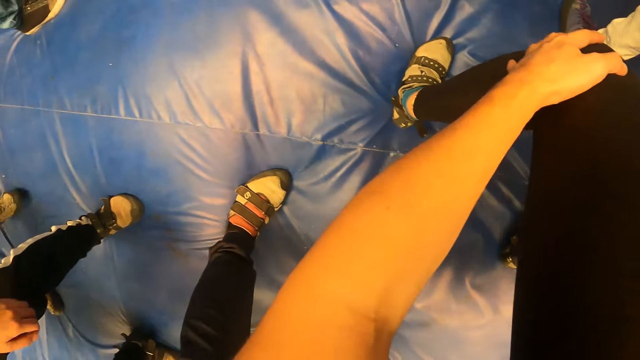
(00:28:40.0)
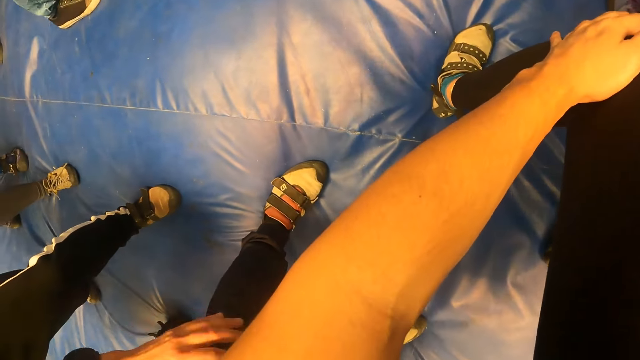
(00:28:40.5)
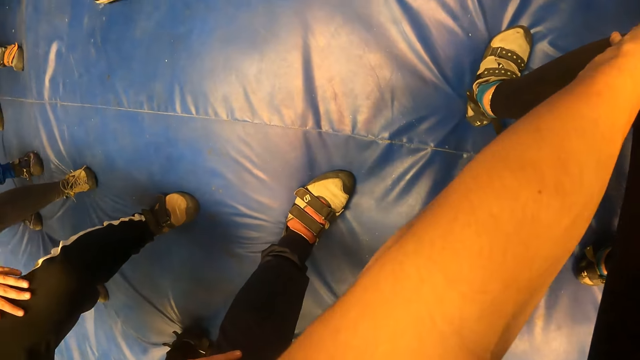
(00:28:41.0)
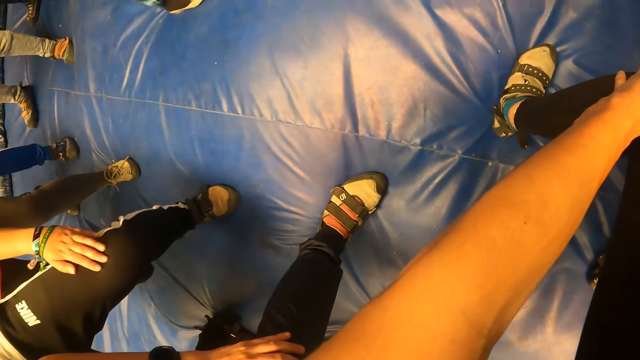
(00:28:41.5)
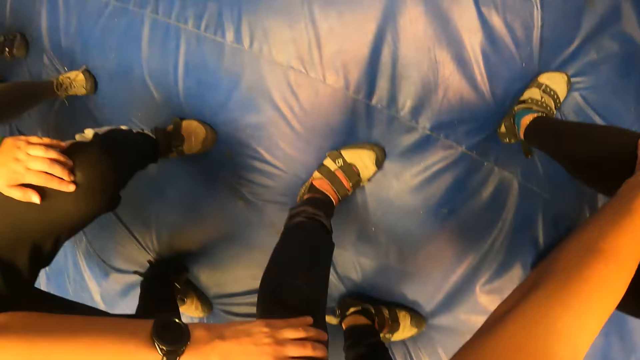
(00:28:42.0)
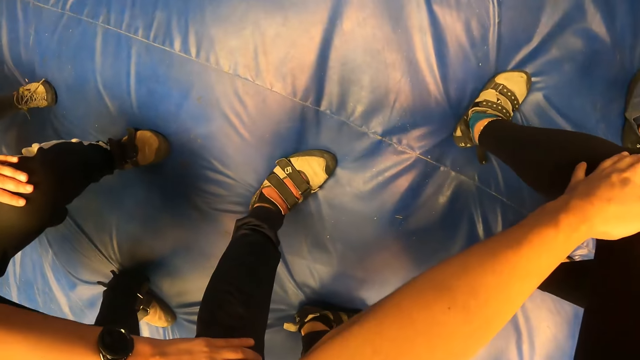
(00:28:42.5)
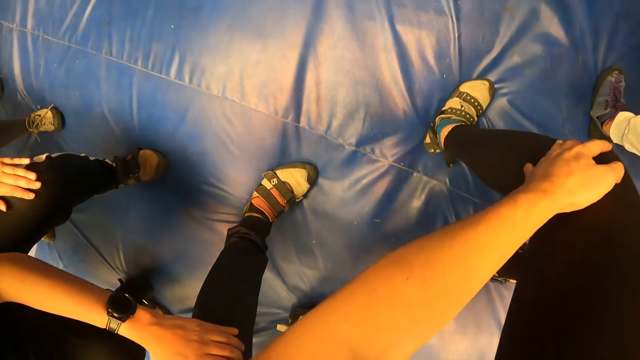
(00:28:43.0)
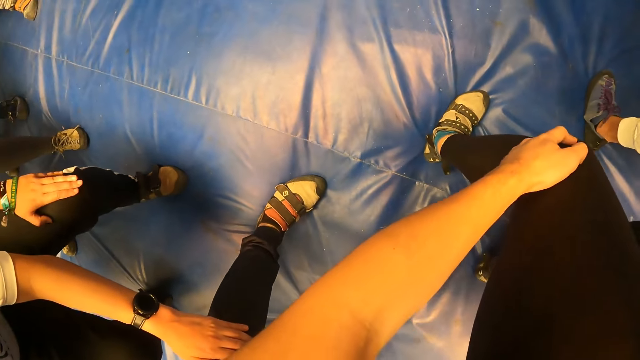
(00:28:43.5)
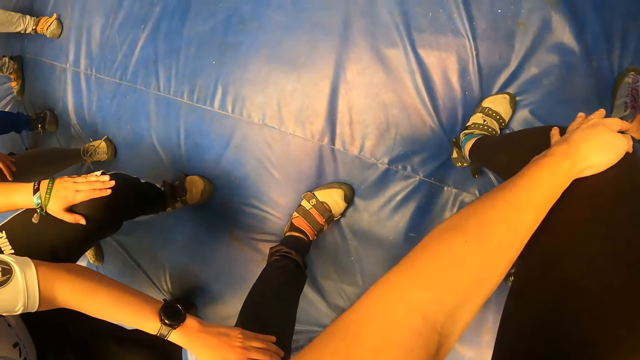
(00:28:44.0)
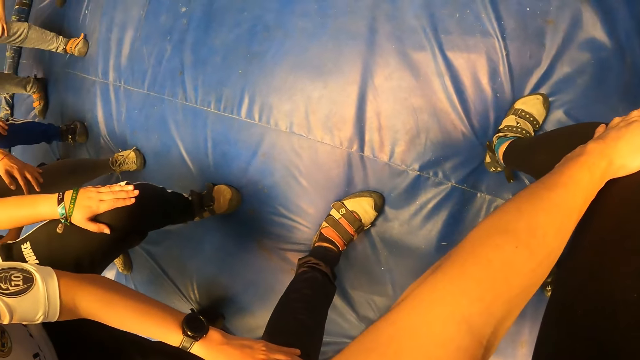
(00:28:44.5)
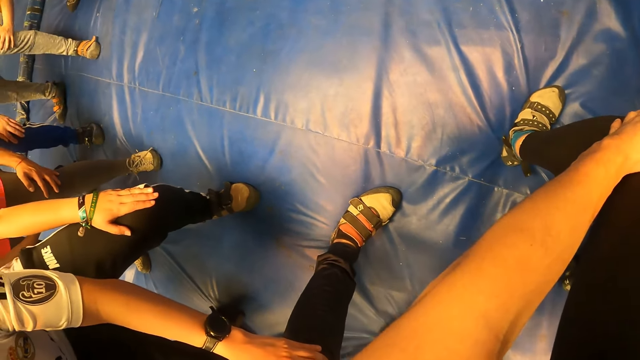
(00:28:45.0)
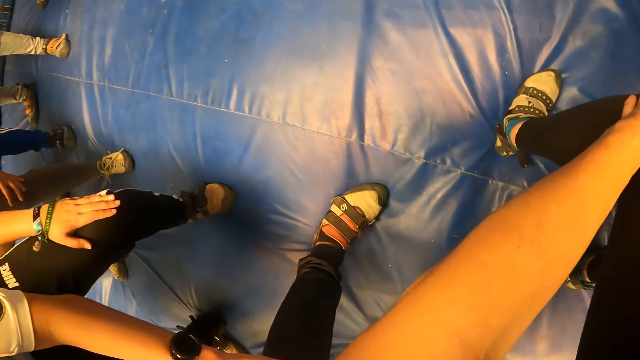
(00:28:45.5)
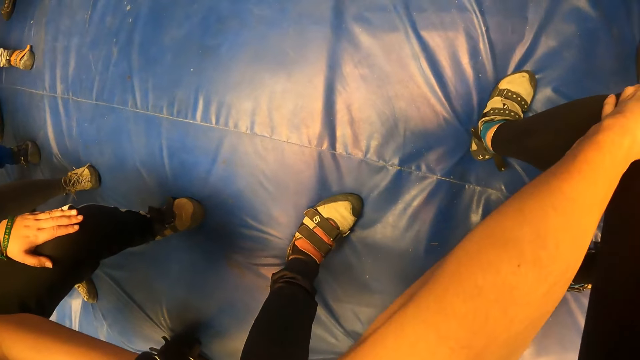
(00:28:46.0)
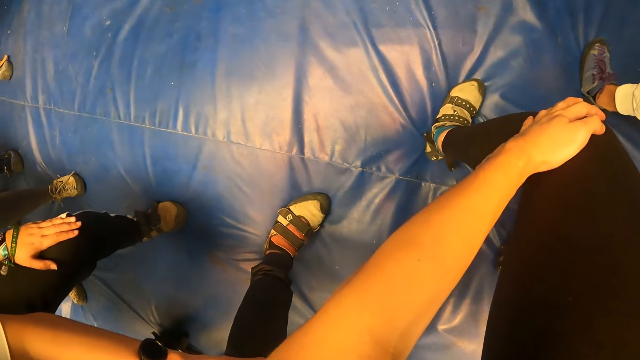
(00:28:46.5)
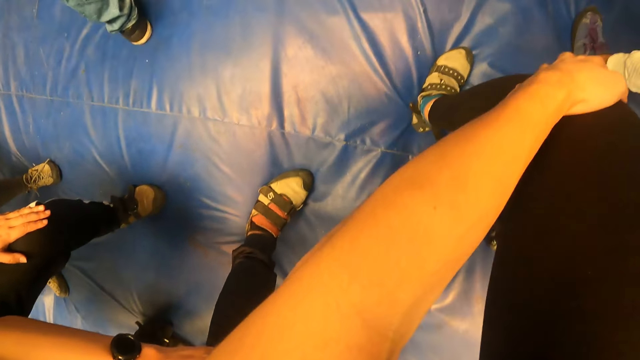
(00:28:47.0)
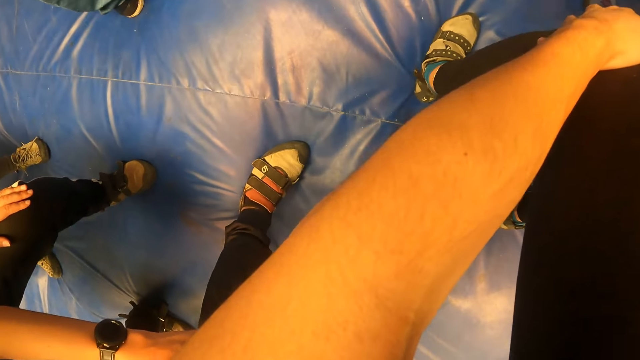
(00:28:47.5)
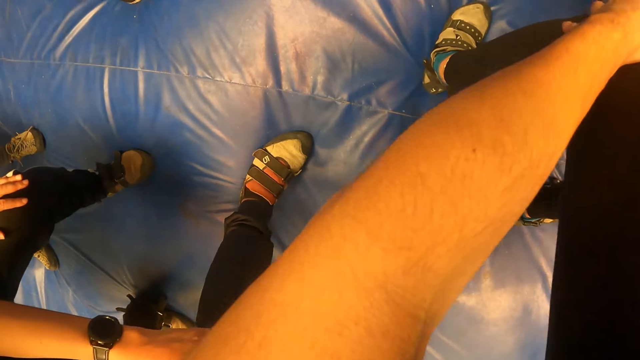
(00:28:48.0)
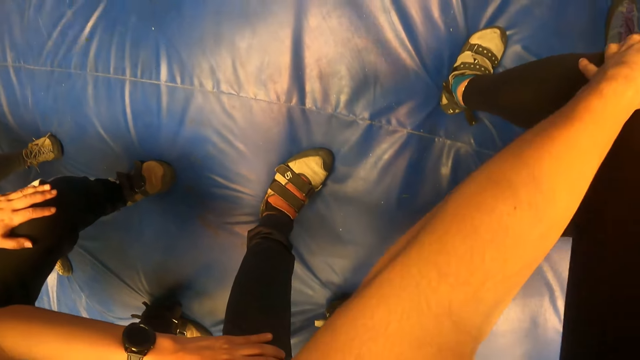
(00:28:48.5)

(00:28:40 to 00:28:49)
The camera wearer holds a woman's left leg with her left hand. A man holds the camera wearer's left leg with his left hand.

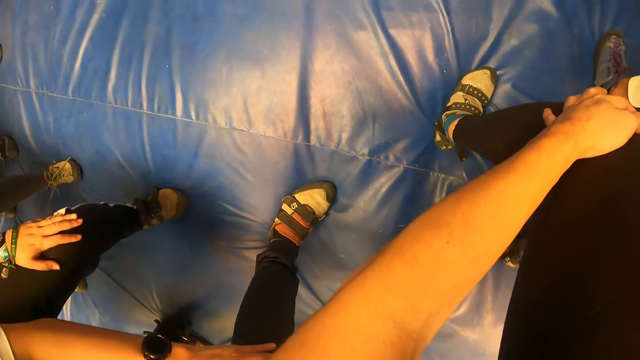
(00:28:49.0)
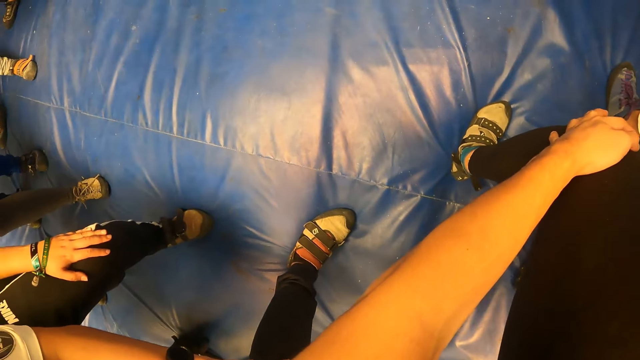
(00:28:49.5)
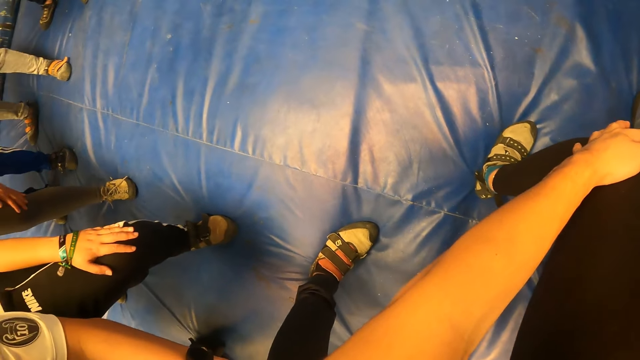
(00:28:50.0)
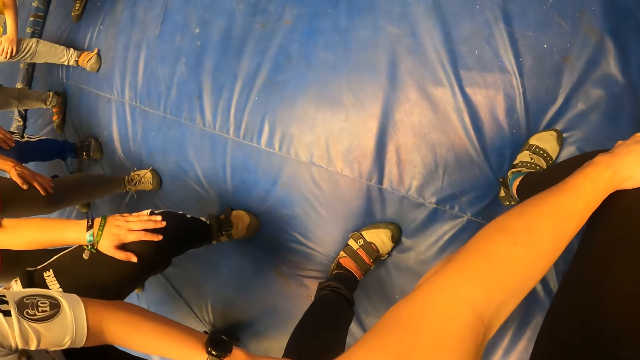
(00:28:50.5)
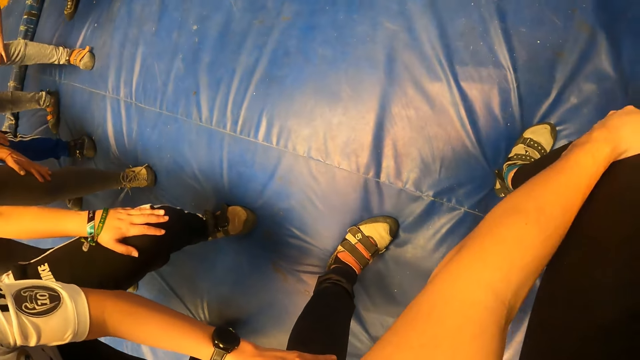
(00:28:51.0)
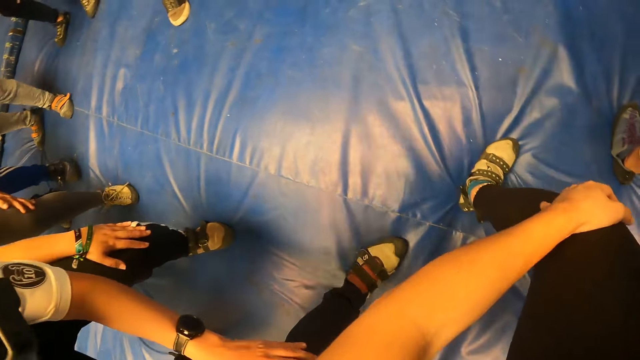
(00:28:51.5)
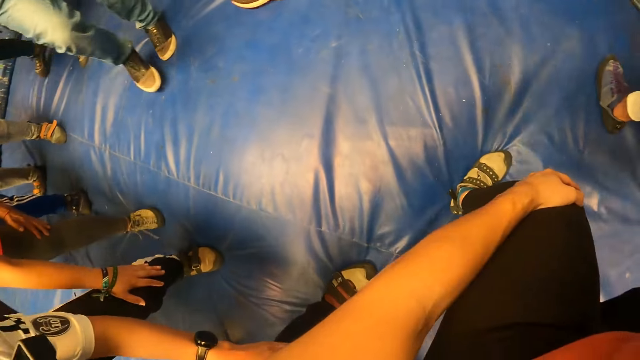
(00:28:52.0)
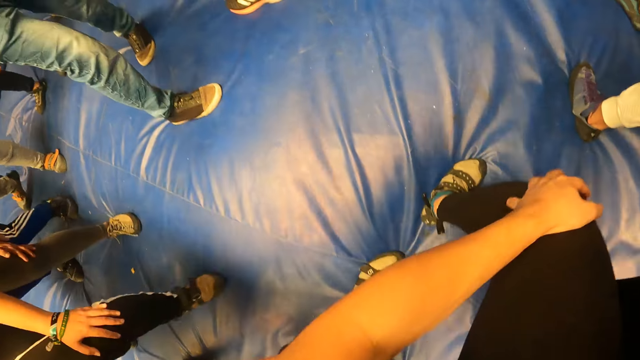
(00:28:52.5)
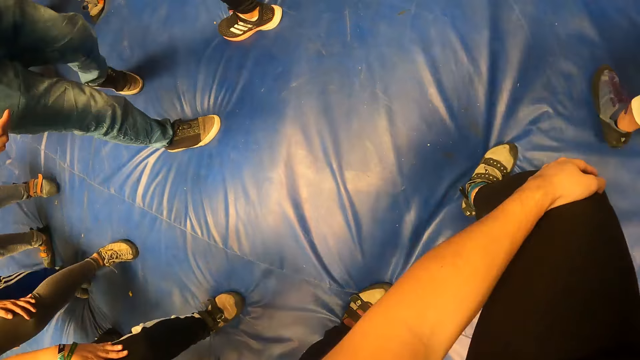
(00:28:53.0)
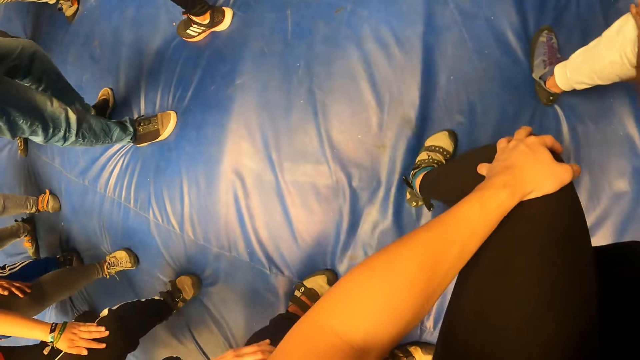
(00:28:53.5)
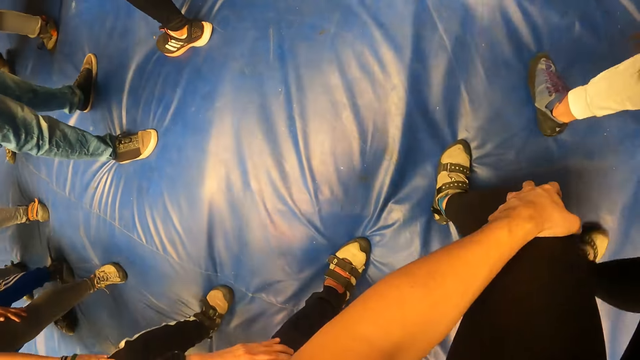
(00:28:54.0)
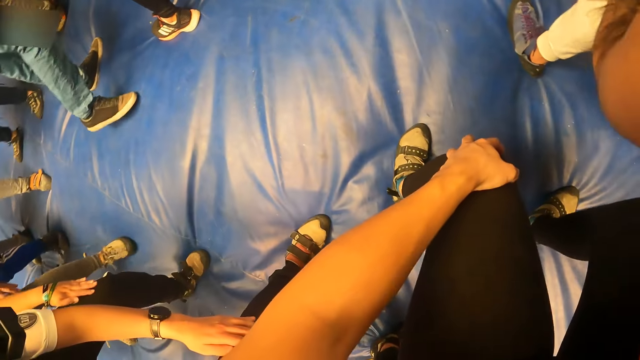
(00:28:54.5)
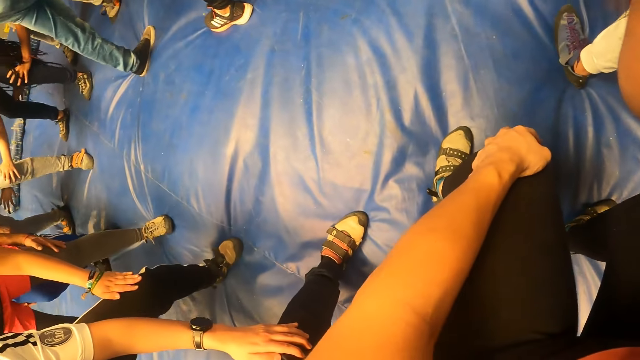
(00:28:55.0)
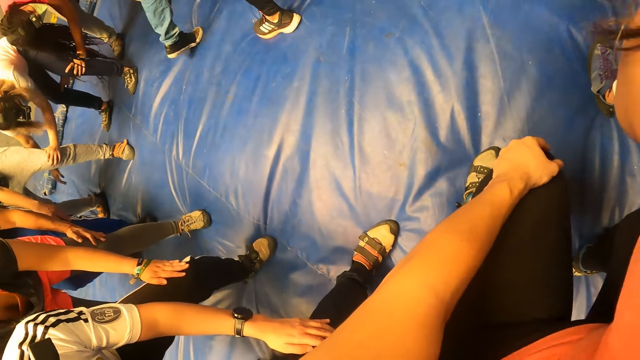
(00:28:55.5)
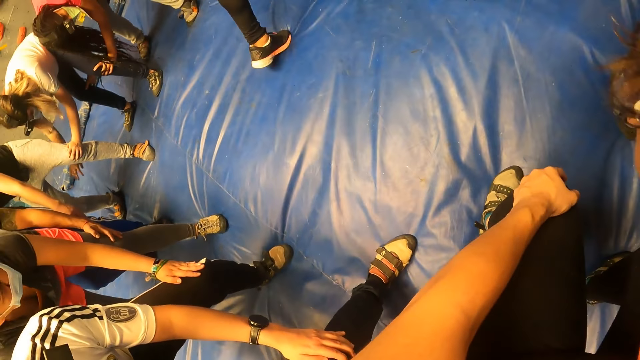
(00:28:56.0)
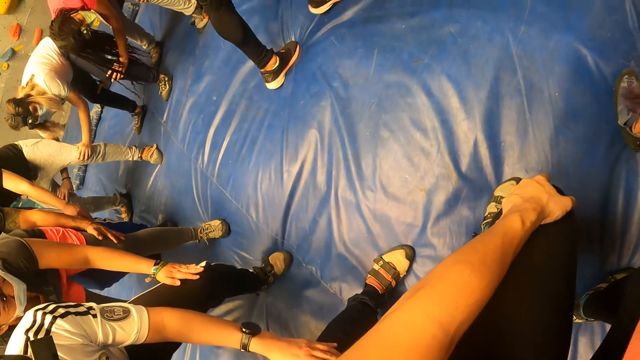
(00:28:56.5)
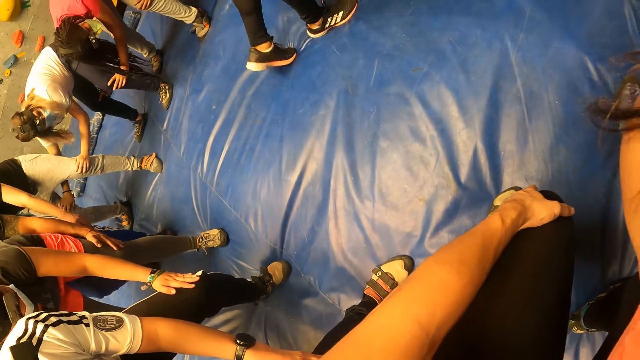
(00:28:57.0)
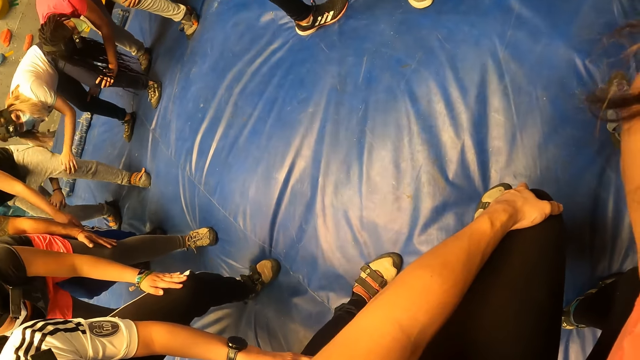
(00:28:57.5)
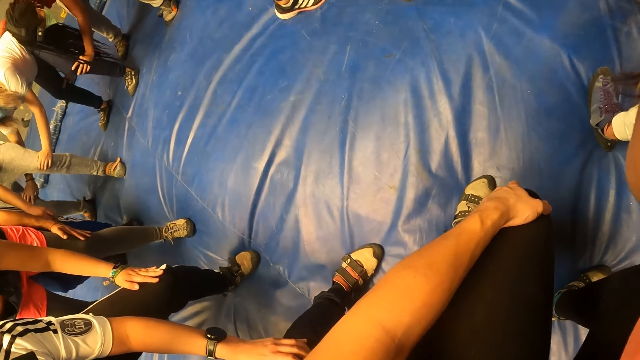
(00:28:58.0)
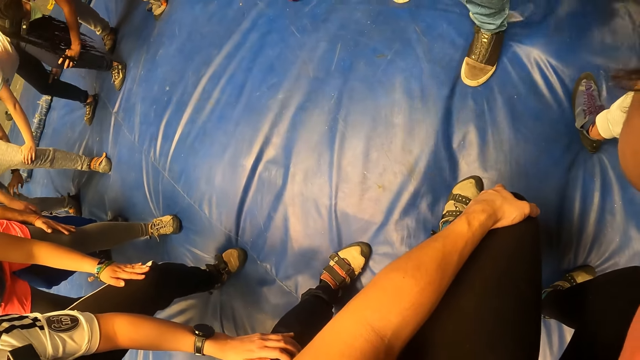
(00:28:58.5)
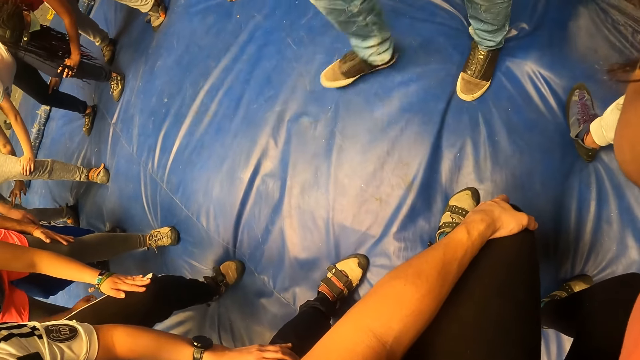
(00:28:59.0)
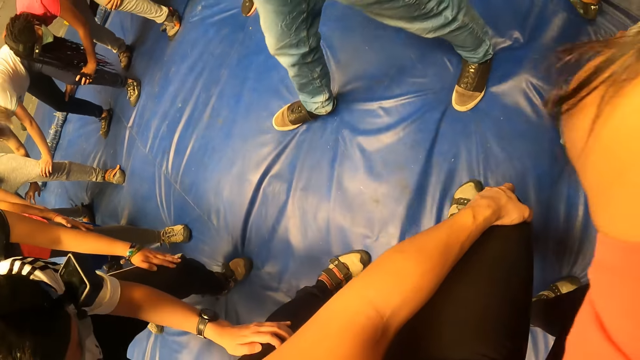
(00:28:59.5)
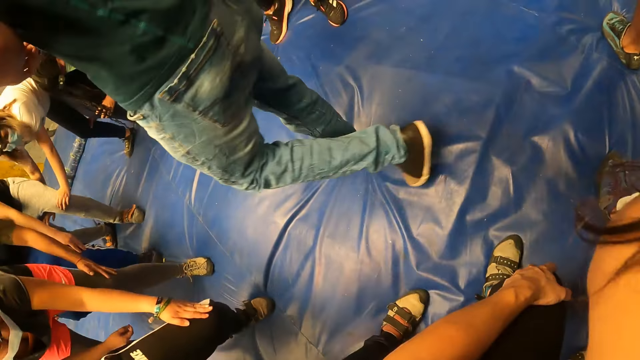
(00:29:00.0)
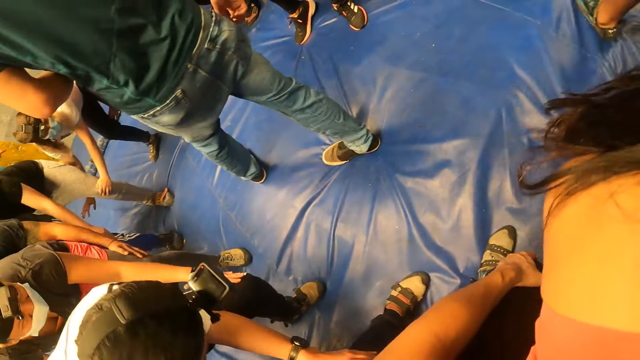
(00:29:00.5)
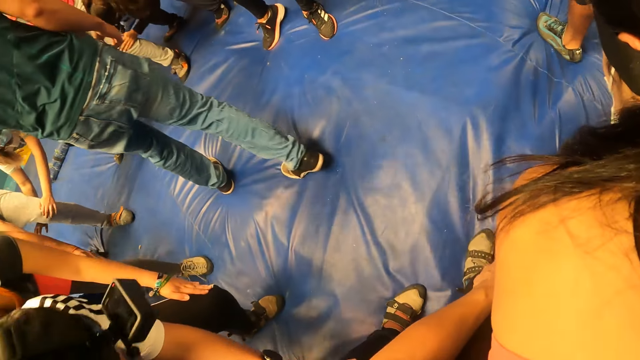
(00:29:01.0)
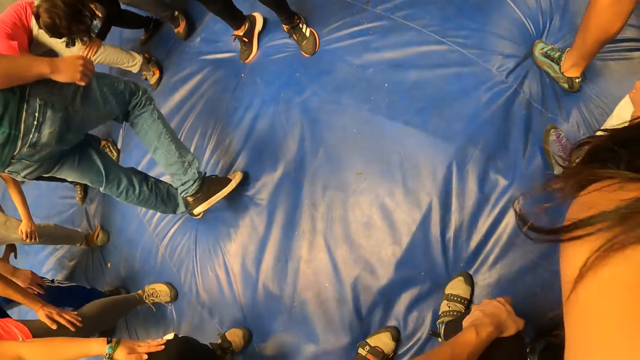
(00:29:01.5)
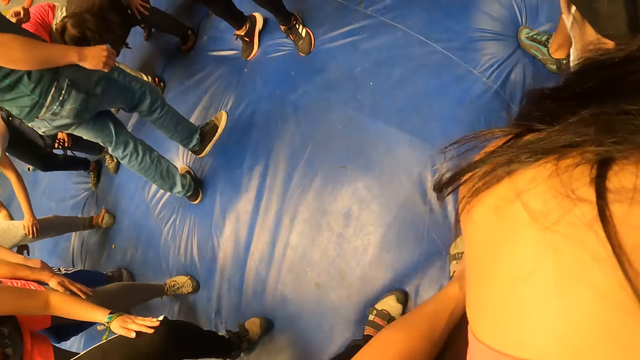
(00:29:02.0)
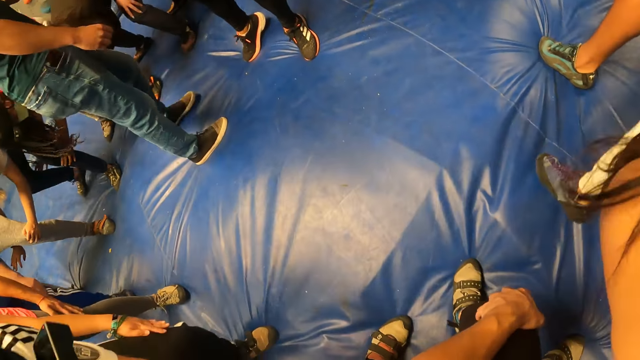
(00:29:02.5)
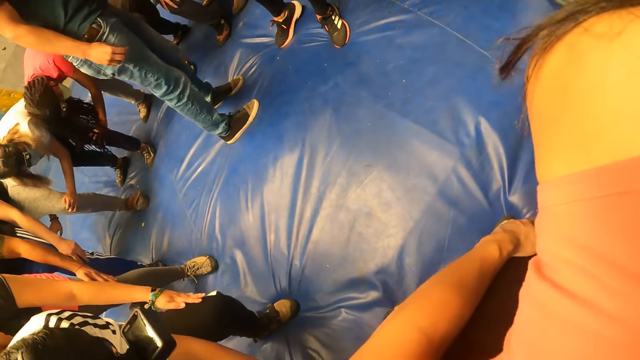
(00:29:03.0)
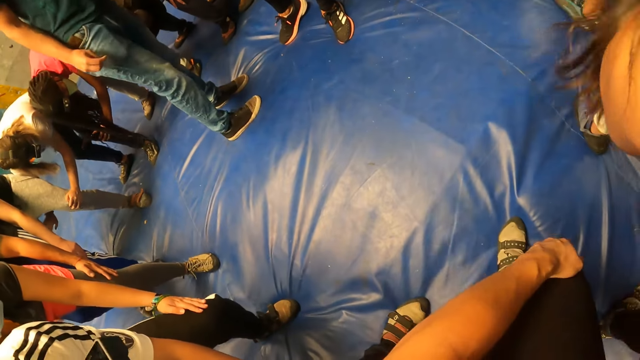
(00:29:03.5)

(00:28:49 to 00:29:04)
The camera wearer walks with the group of people round a man and another man at the gym.
